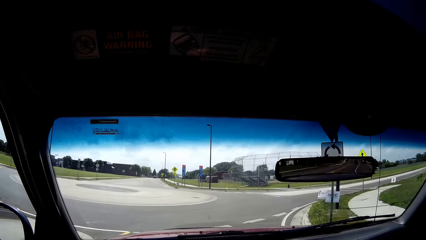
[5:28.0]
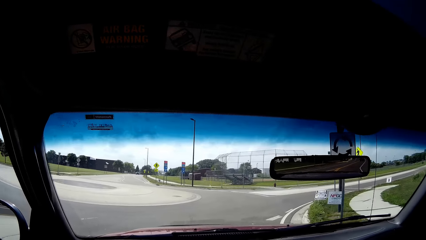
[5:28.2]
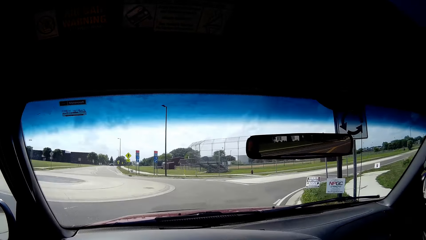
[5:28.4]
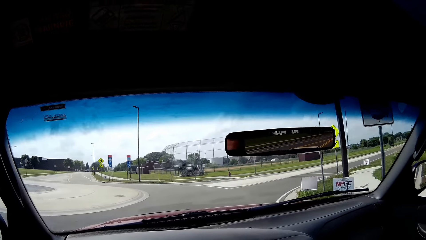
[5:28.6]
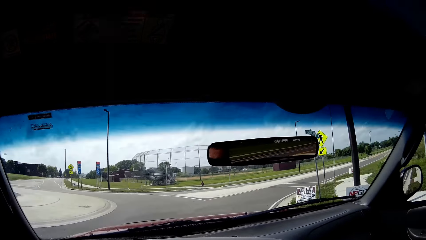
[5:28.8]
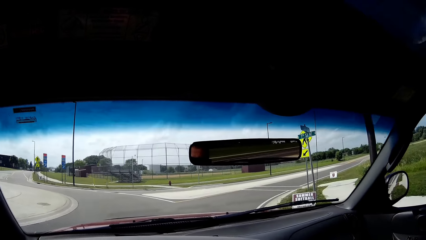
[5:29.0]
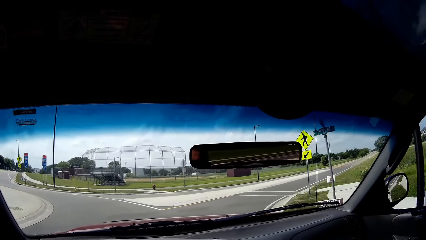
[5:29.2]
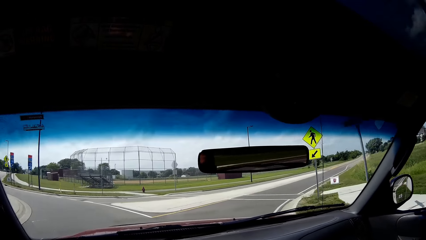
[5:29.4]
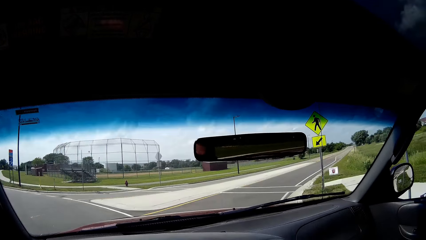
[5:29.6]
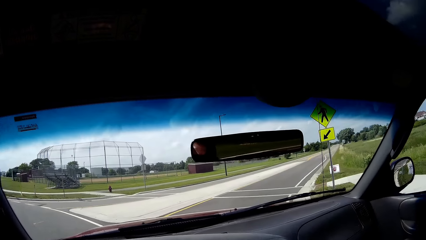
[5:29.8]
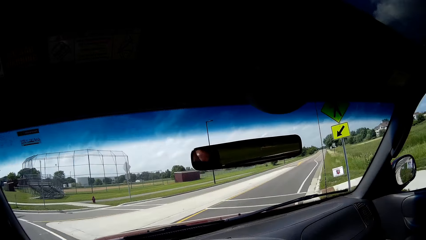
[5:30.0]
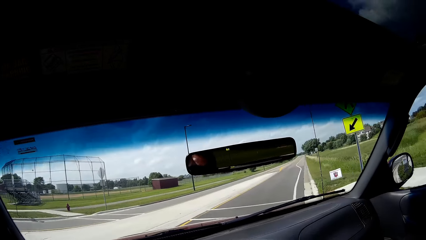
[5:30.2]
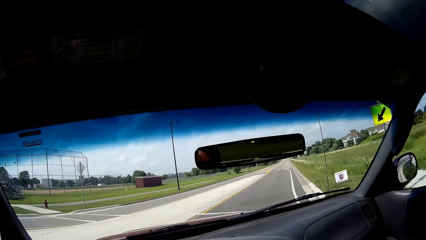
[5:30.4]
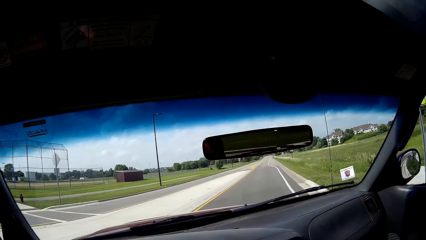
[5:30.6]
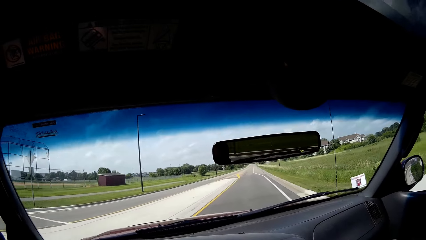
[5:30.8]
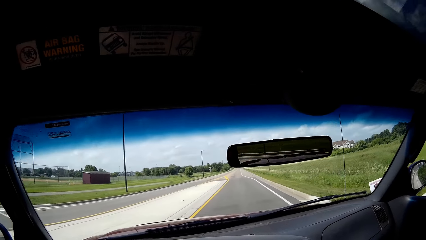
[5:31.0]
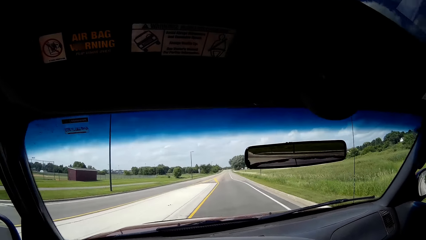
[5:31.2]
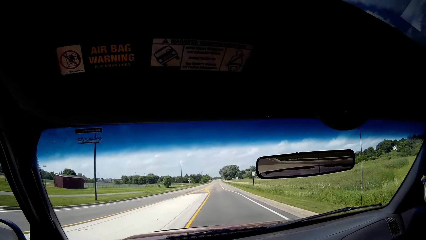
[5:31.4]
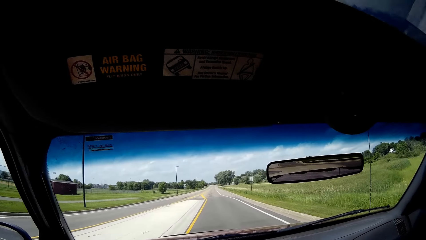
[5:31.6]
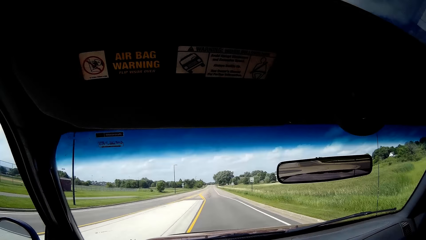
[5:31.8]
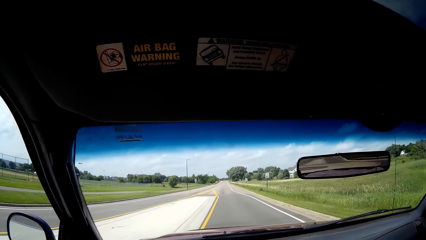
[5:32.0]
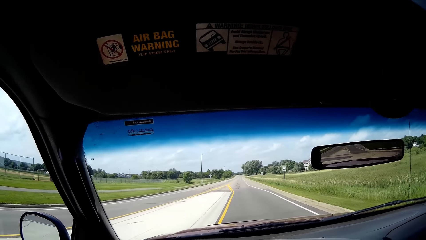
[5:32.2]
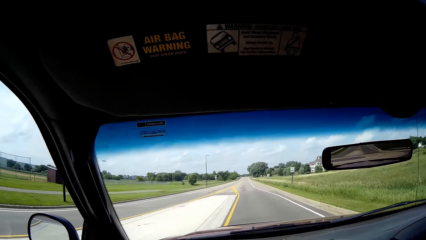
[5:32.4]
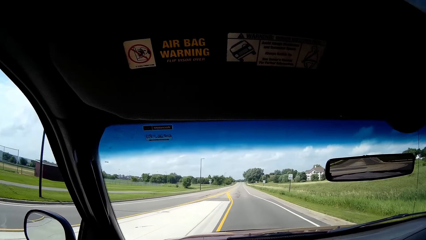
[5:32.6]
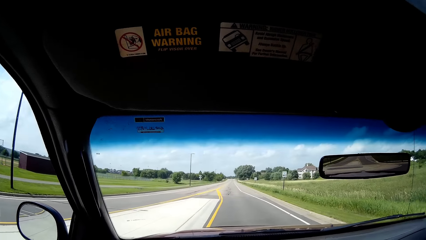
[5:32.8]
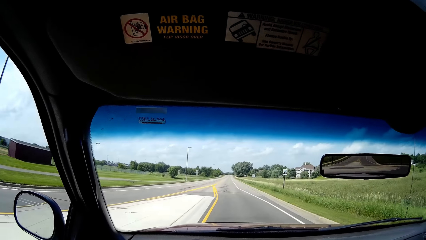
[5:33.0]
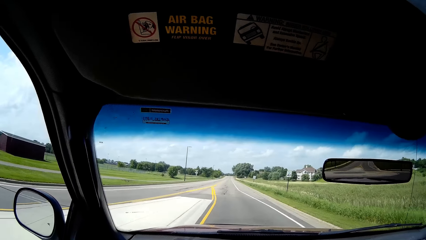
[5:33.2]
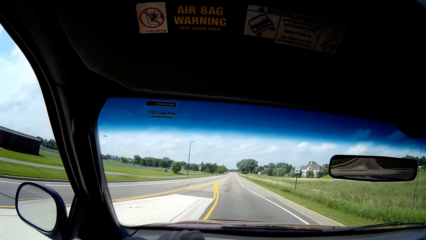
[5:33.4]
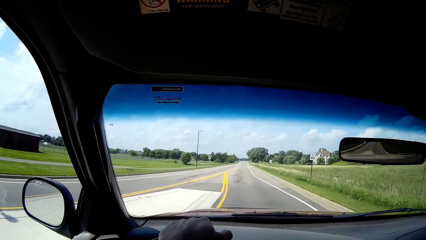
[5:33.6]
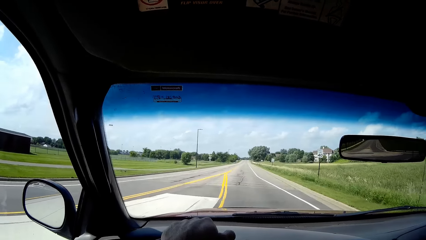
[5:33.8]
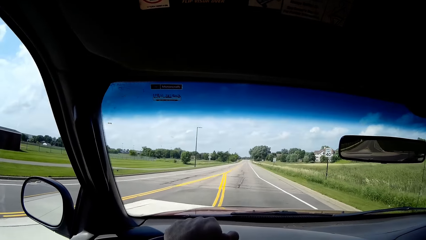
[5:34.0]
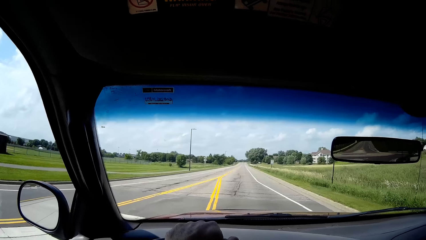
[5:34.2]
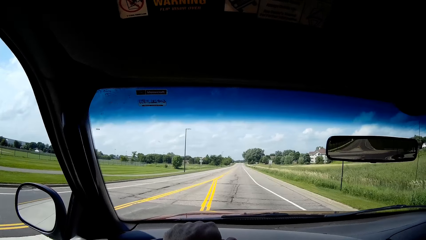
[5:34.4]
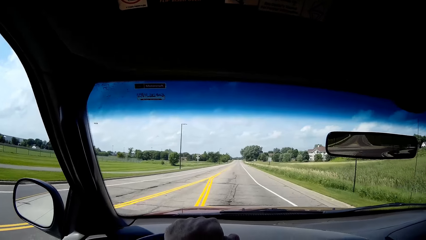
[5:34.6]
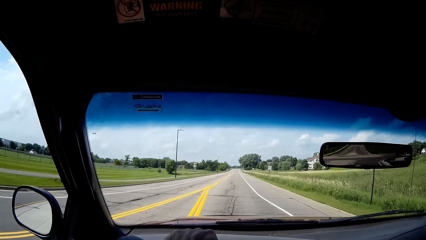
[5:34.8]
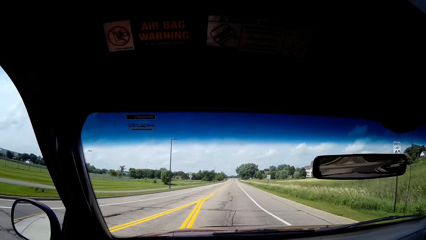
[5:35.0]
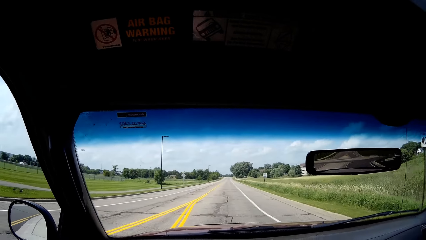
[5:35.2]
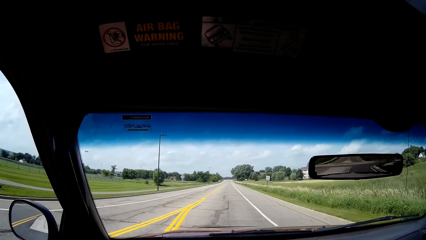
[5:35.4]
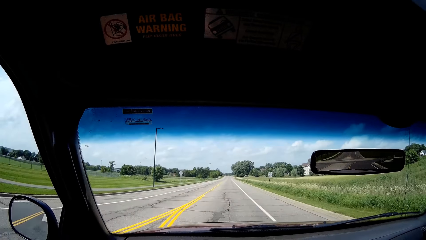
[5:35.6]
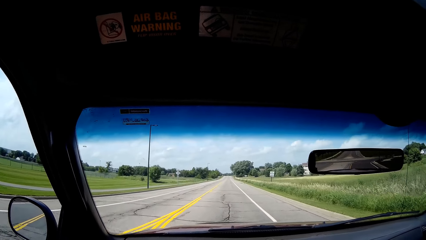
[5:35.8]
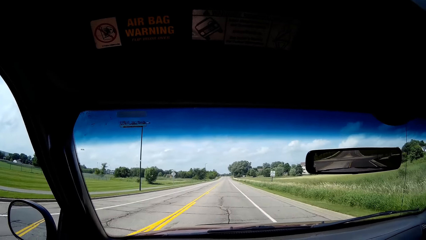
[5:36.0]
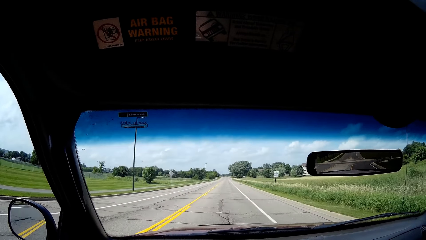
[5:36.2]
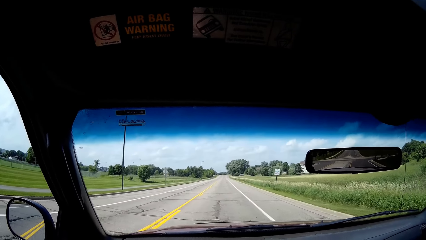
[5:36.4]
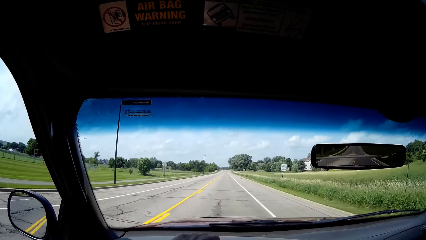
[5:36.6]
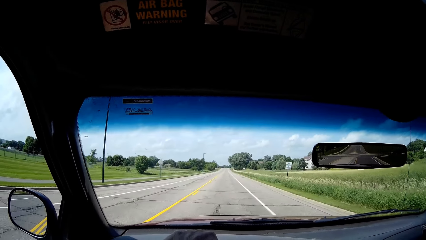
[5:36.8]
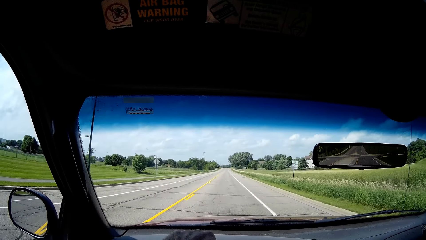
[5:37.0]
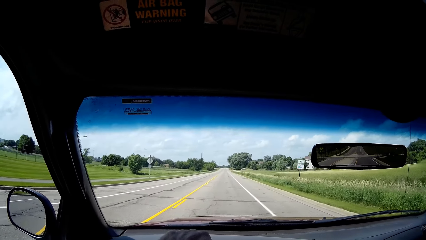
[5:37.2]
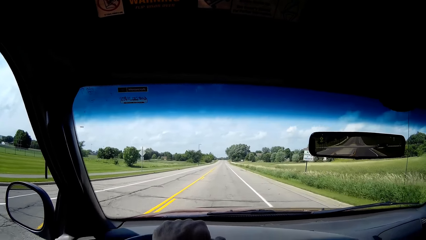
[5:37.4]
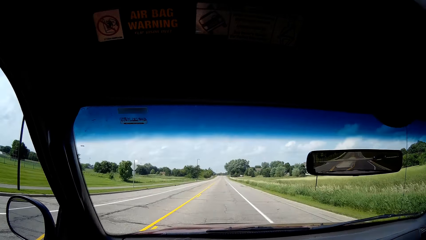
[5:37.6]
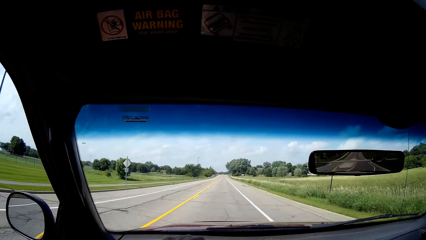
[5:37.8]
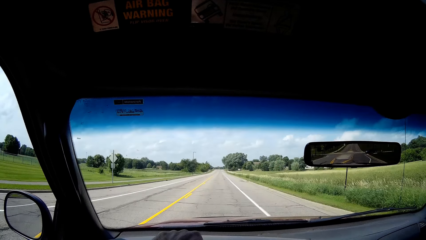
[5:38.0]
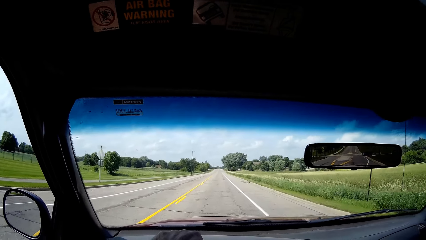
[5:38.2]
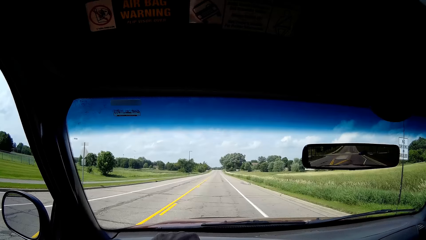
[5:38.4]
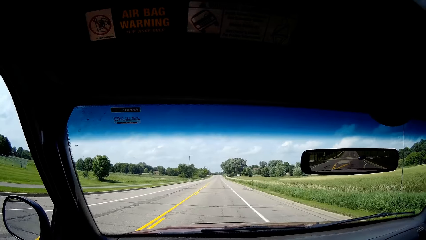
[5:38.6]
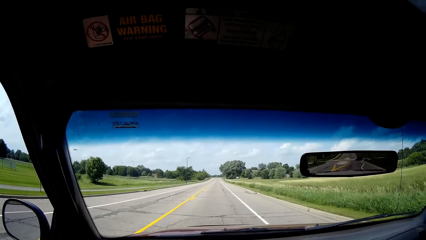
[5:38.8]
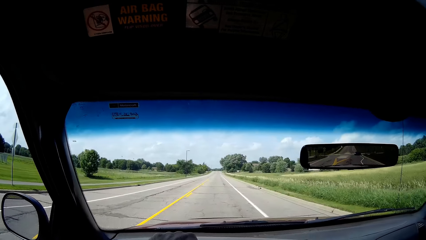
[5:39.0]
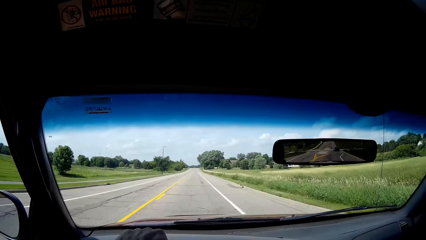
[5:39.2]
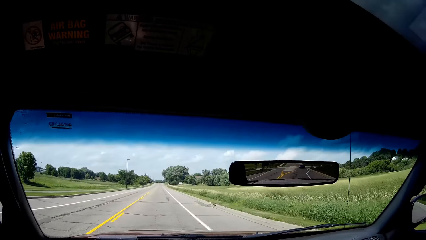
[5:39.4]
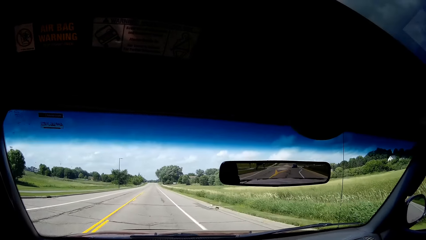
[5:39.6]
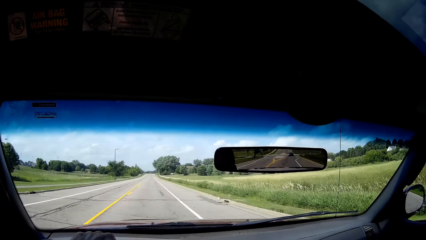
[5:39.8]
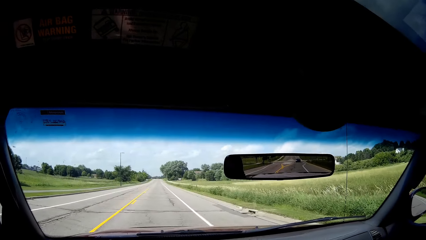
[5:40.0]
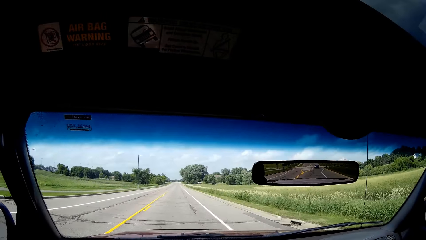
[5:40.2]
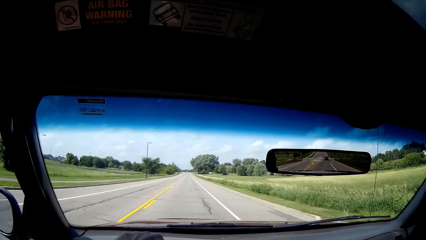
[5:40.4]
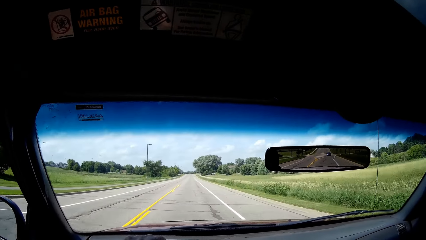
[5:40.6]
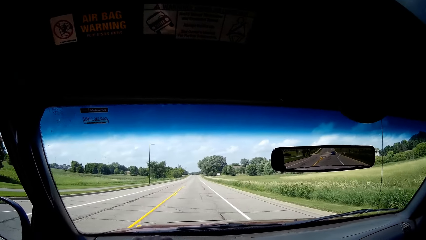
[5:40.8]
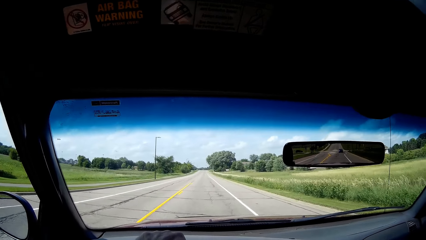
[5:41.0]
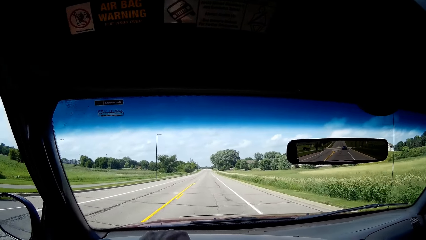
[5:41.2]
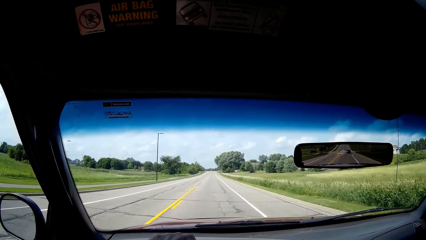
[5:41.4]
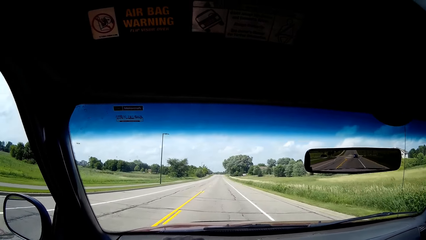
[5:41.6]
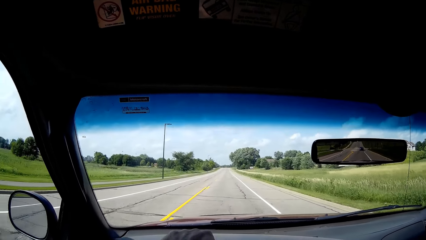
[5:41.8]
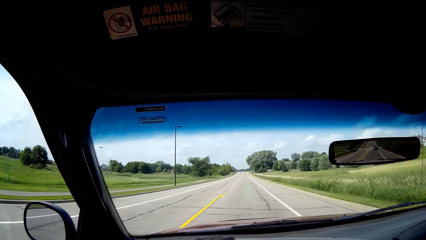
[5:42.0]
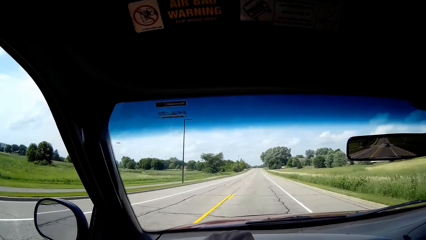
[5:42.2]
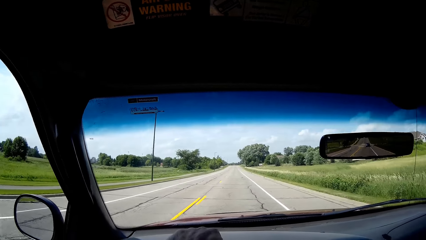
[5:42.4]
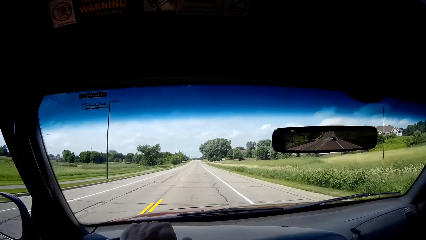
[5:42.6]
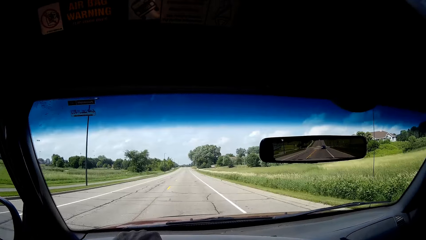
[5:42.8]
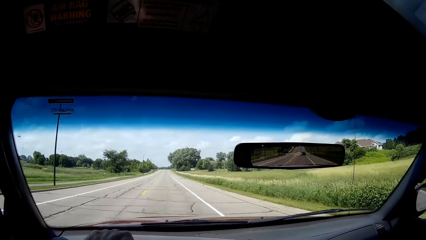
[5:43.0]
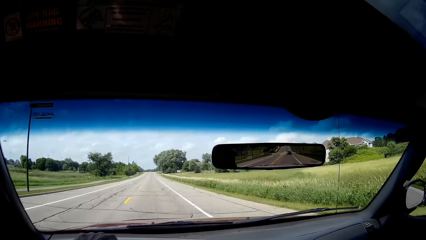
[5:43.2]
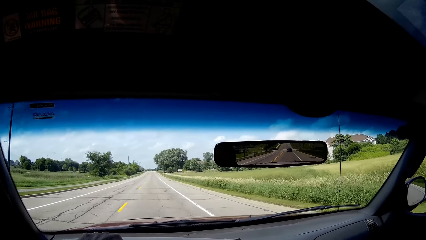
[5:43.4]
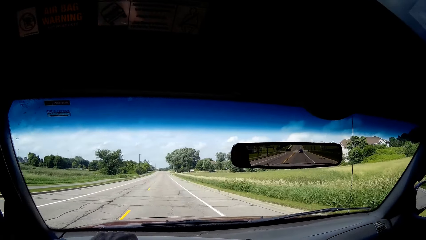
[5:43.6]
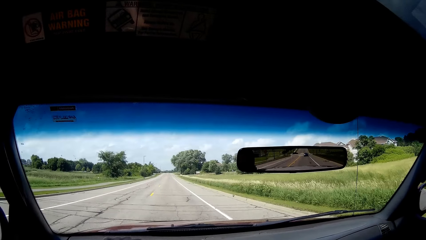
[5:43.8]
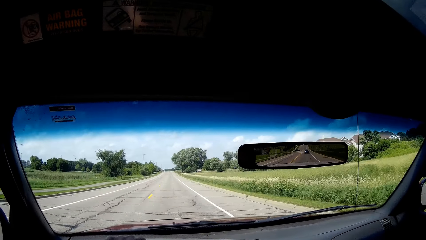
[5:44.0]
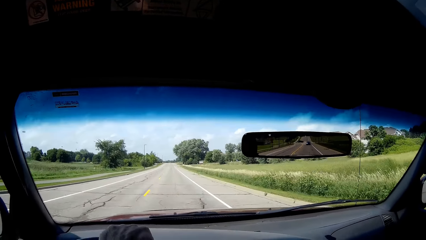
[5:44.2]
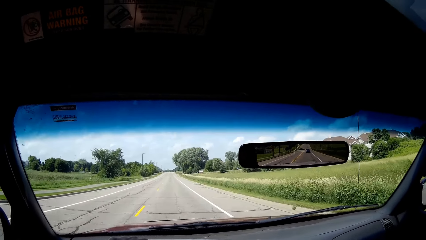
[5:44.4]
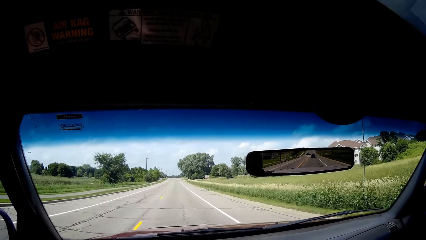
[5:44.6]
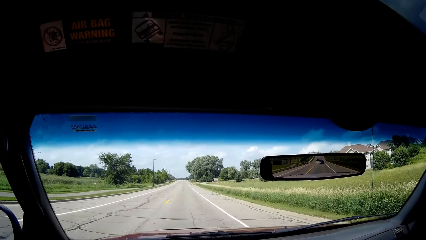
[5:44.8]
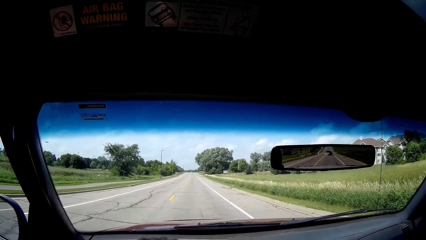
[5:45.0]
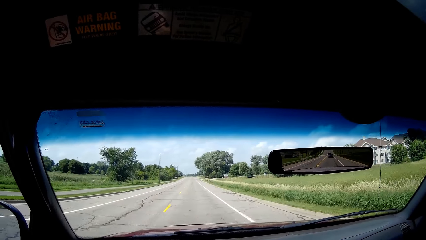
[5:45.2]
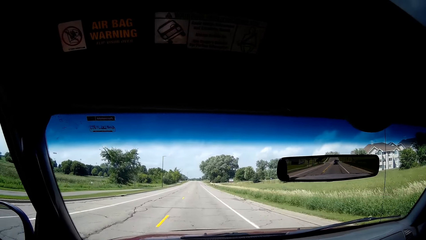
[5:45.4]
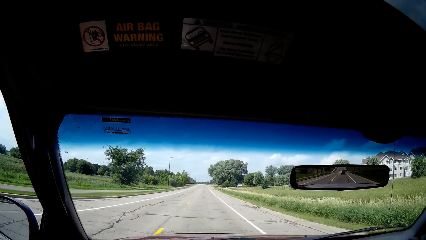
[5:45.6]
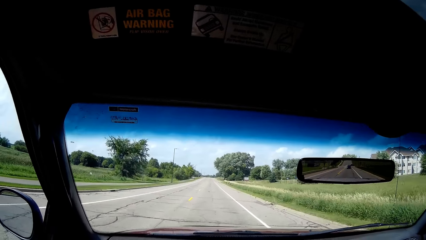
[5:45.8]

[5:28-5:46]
The camera wearer turns right.
